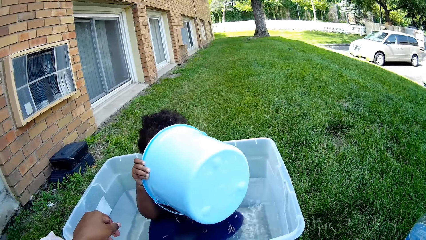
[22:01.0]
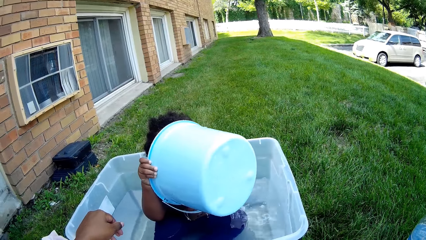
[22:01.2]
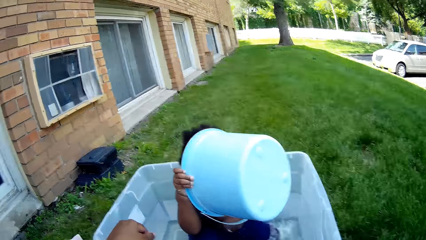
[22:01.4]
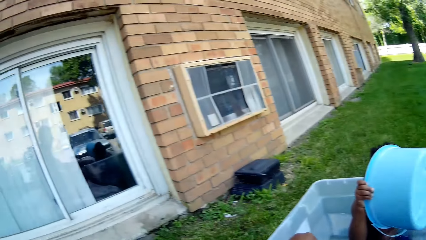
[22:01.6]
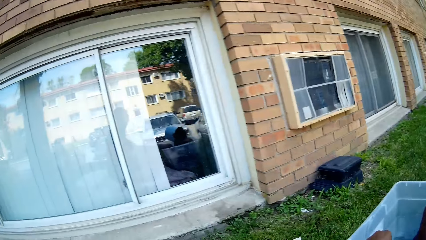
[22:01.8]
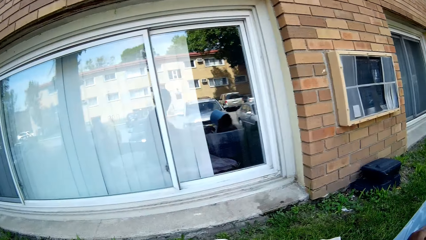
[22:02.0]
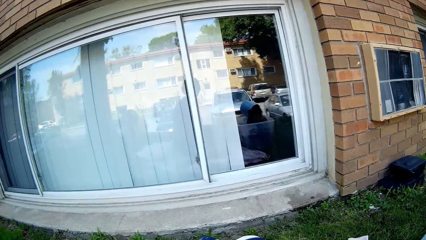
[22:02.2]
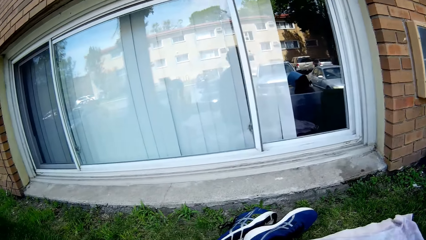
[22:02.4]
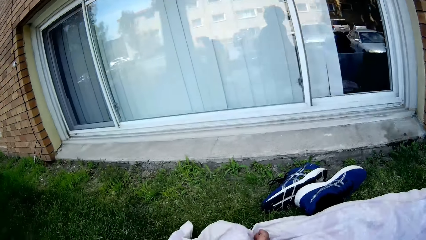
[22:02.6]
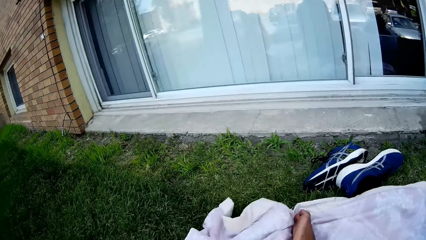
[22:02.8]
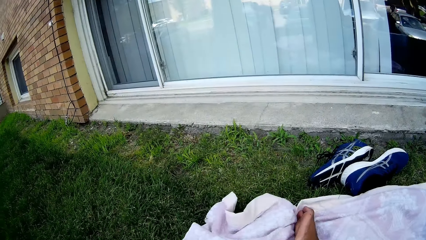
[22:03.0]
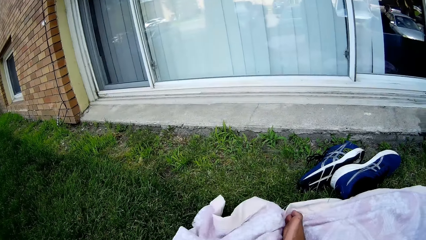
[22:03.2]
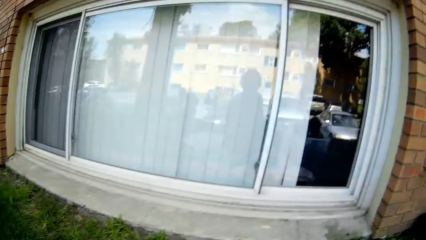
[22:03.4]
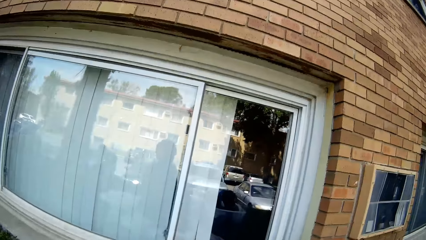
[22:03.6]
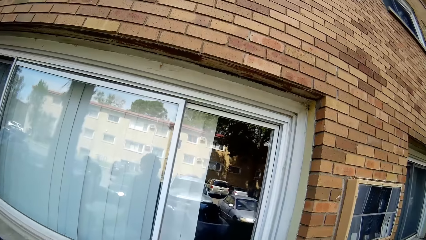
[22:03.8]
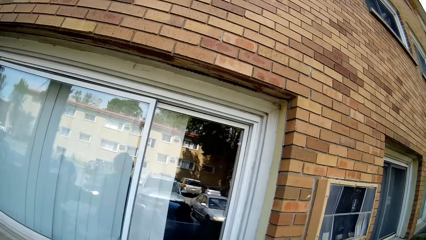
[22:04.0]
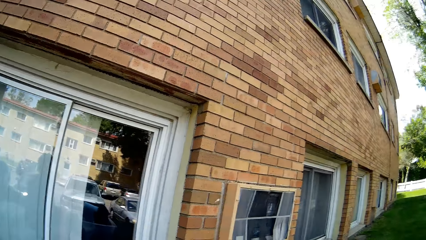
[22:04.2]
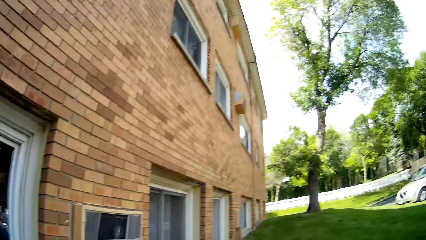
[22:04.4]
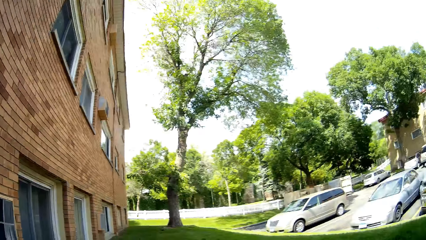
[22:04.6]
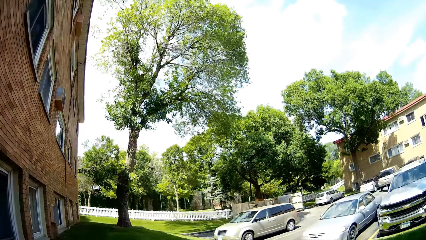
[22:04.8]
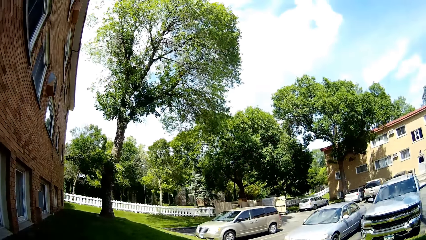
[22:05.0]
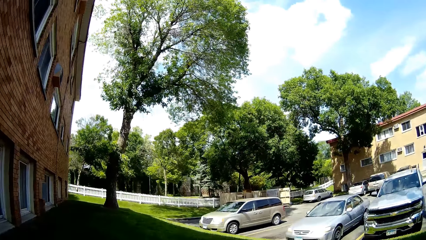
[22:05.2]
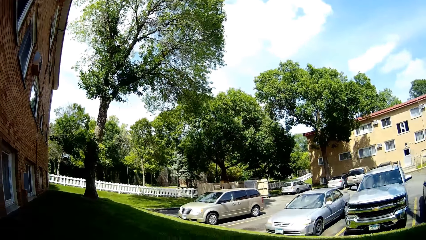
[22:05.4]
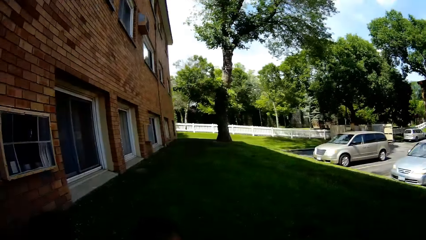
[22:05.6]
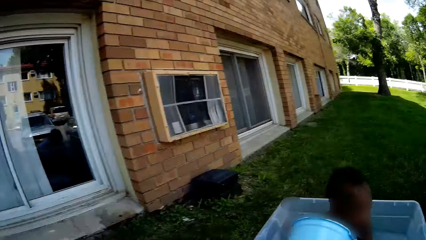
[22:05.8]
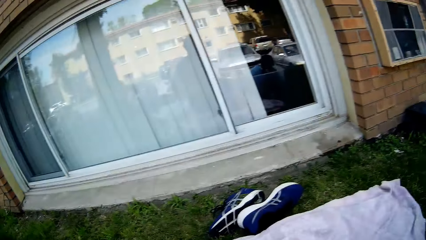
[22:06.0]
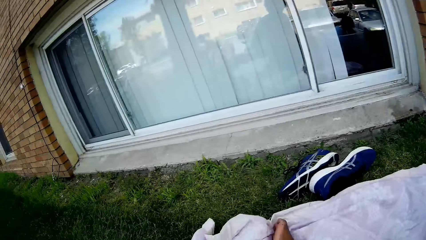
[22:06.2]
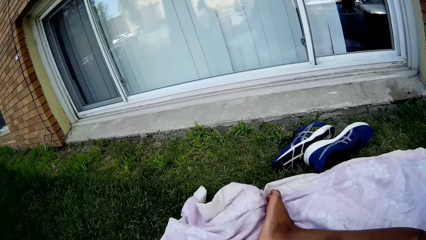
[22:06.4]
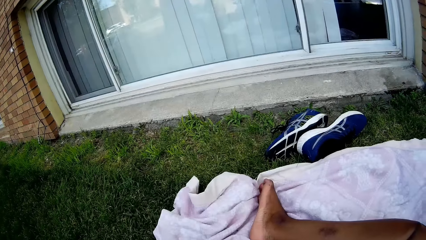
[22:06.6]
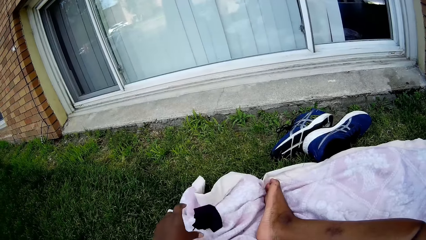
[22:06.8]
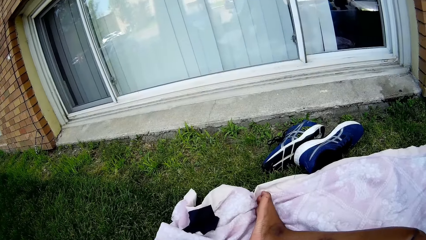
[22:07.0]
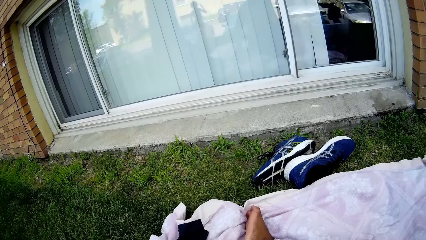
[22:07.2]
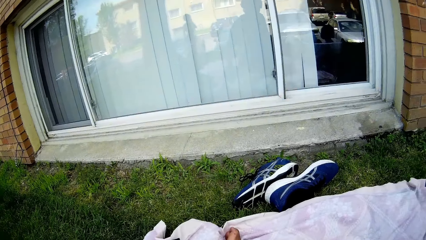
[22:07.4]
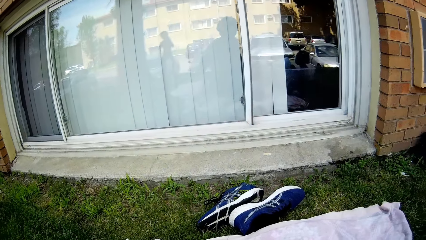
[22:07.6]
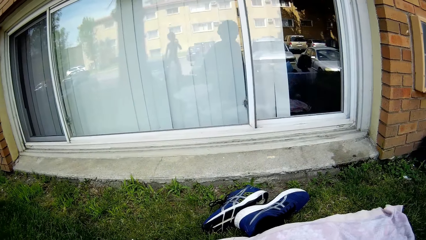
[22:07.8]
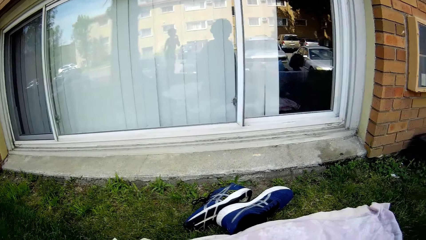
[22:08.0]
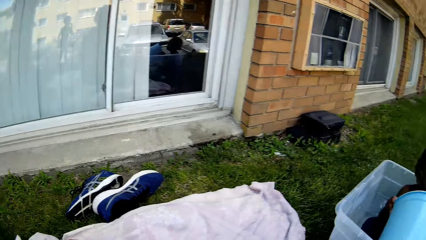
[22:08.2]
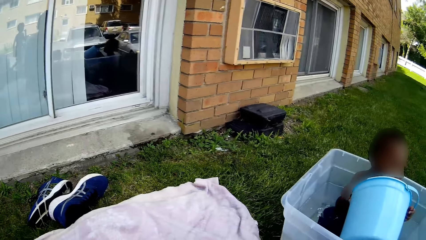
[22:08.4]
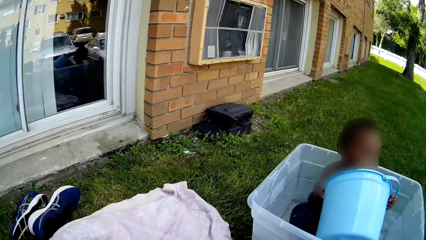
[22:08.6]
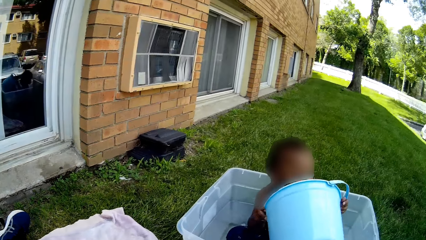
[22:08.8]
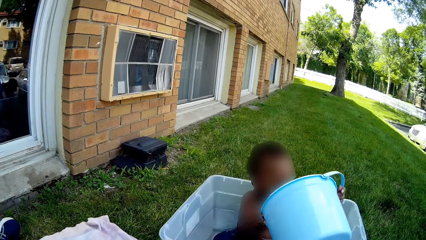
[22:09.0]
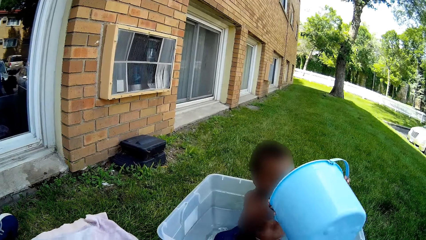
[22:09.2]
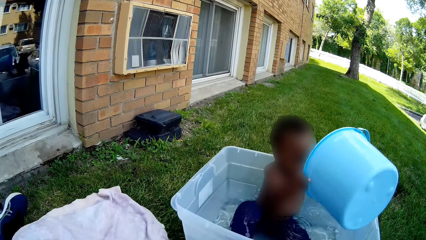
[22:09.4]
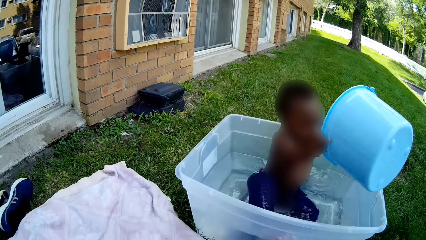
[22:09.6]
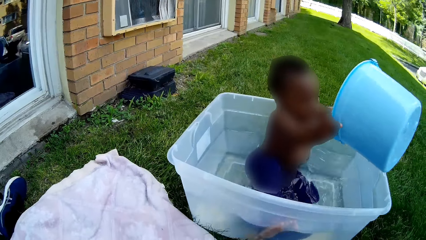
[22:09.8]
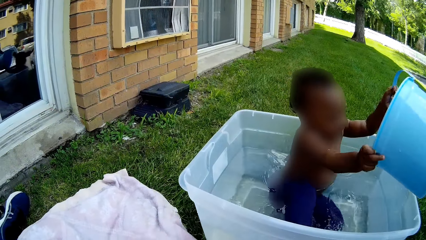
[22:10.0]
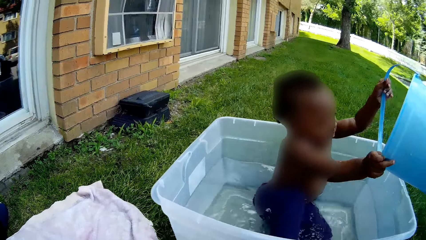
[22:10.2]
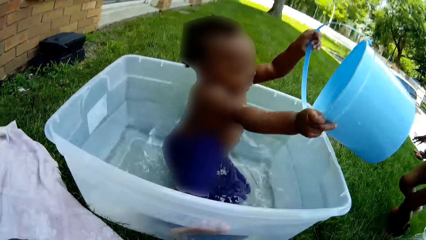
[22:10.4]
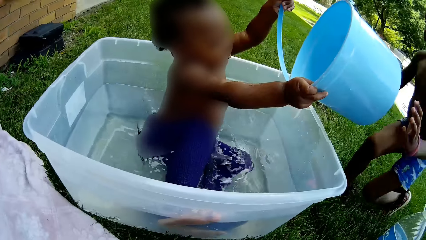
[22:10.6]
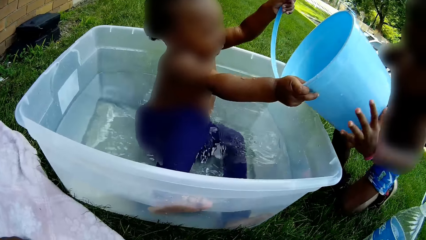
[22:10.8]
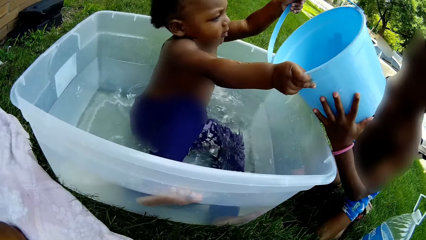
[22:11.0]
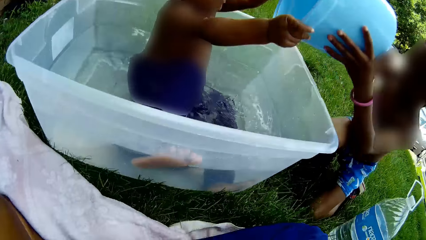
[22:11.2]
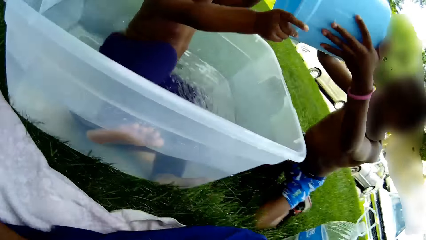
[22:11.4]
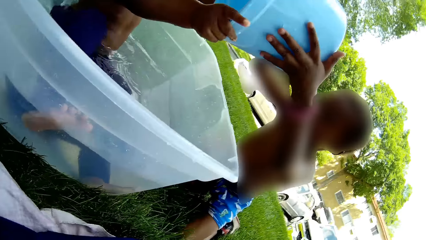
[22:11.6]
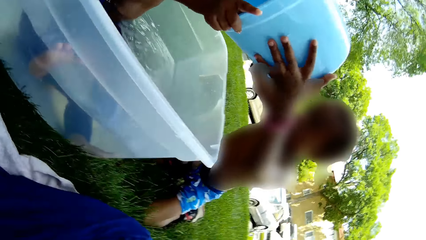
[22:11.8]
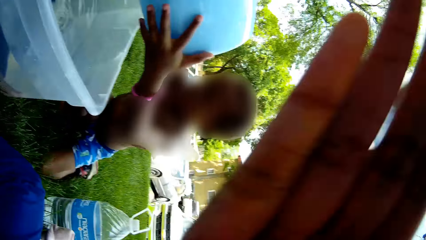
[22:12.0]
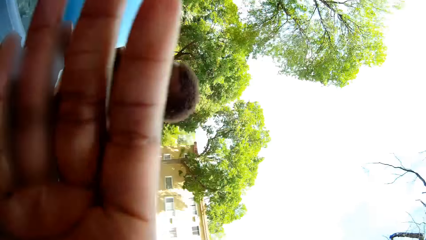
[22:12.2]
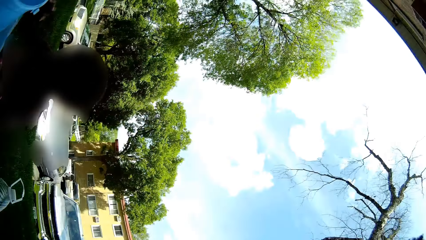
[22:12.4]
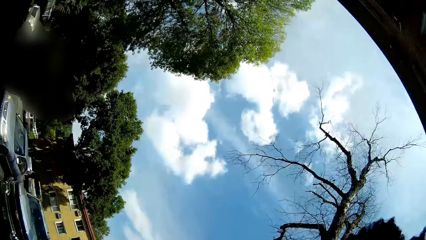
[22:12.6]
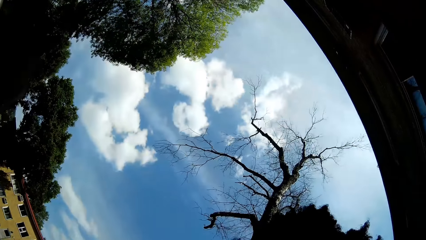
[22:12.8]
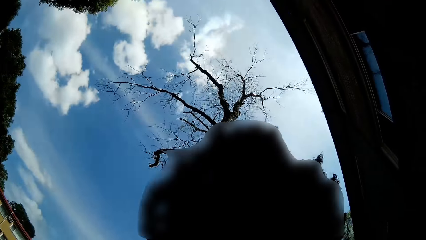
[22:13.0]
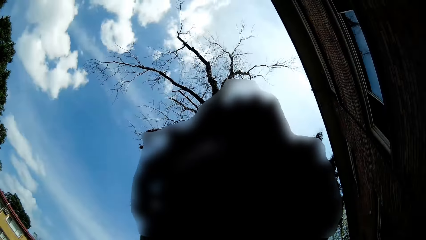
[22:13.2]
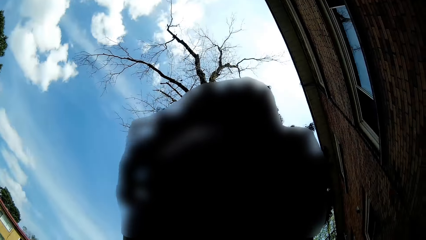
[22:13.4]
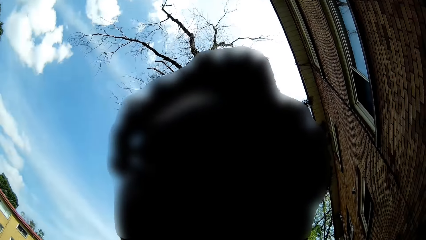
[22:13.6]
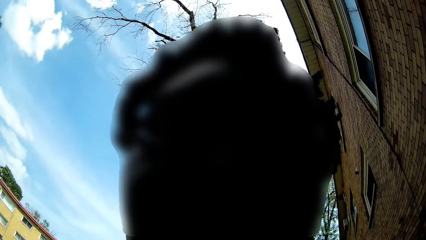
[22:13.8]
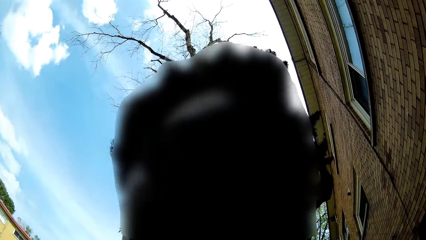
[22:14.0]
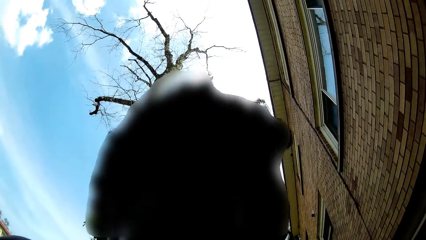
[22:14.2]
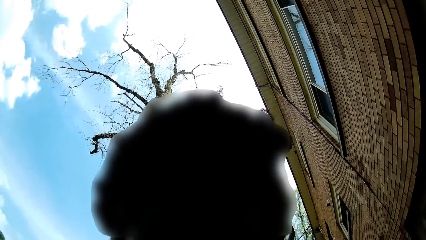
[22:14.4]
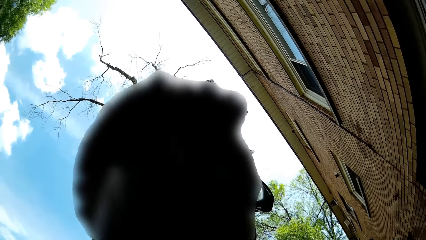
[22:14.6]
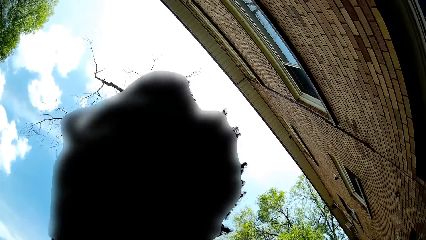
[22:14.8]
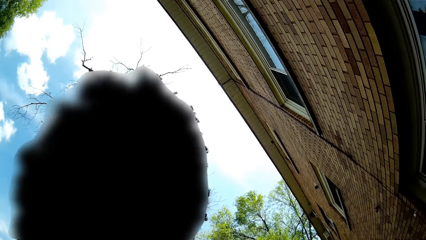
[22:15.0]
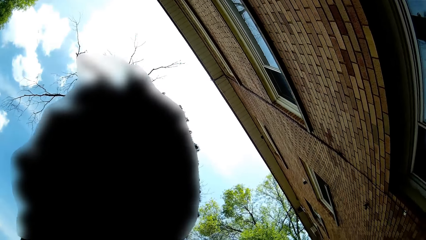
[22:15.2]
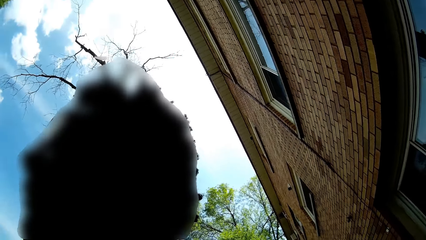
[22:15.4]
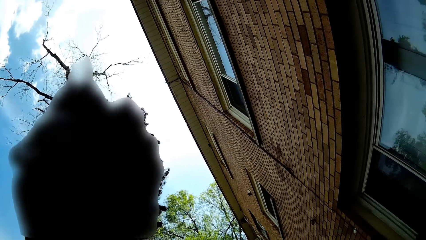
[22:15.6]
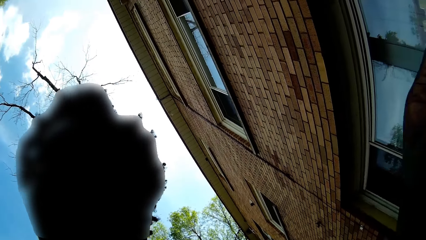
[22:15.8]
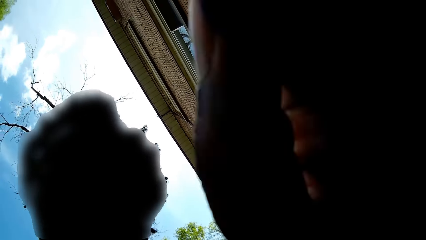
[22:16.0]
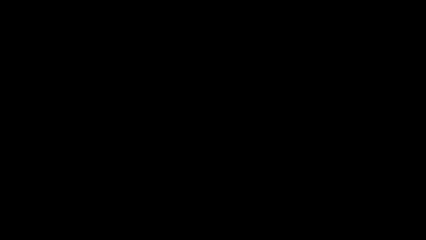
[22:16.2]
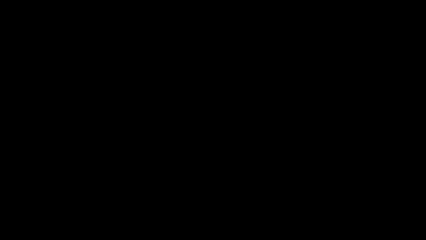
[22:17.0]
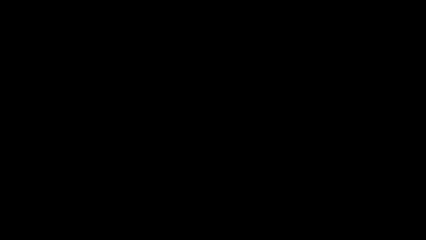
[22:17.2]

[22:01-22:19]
The camera wearer looks around. She throws a sock on the blanket with her left hand. The boy places both hands on the bucket with the girl. The camera wearer interacts with the boy. She talks. She holds the camera. She talks. She adjusts the camera.
